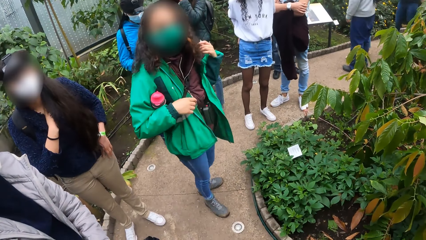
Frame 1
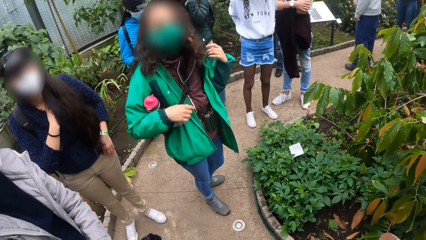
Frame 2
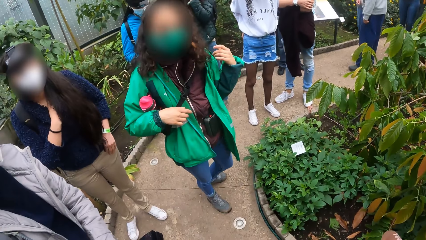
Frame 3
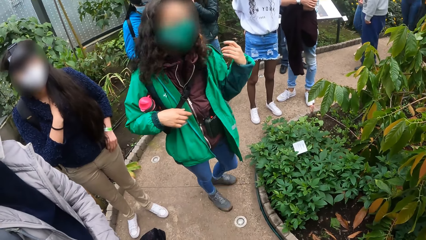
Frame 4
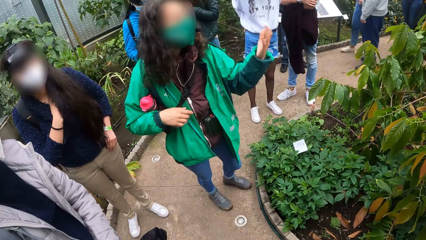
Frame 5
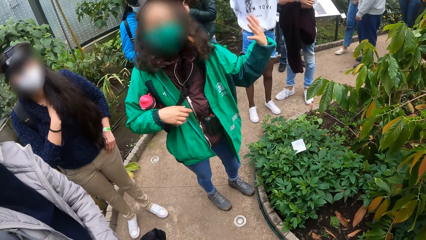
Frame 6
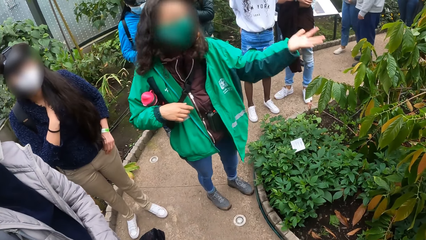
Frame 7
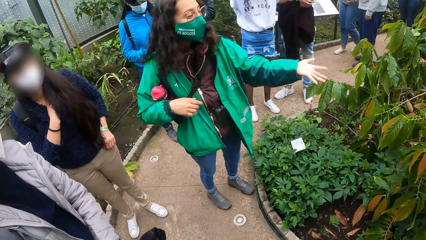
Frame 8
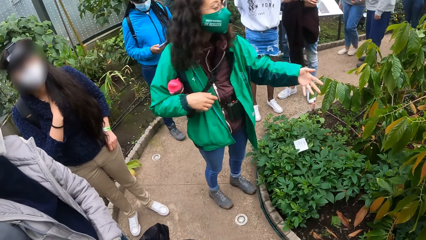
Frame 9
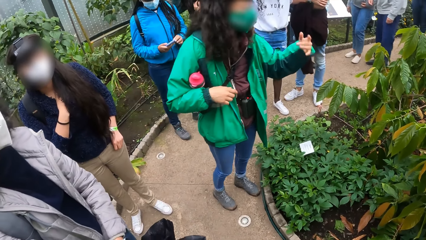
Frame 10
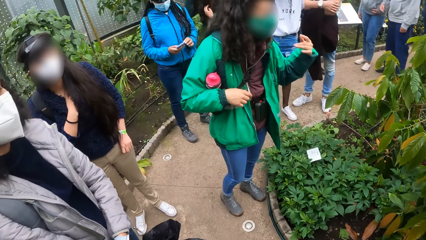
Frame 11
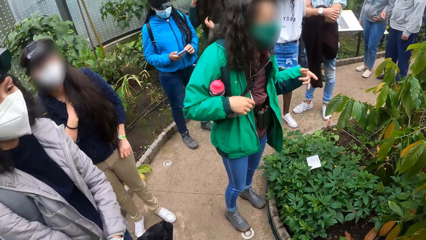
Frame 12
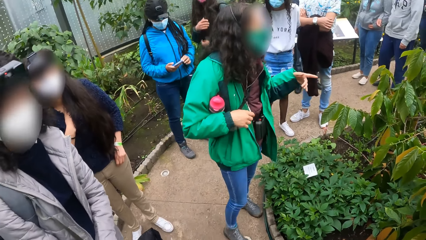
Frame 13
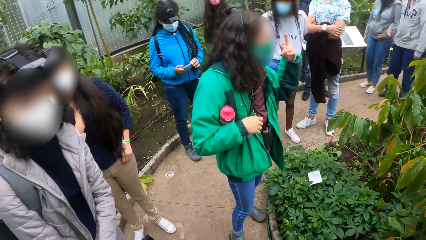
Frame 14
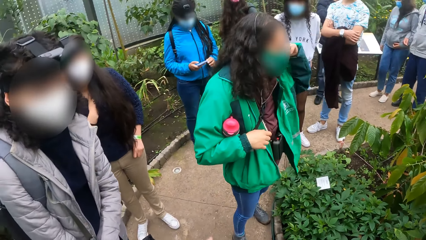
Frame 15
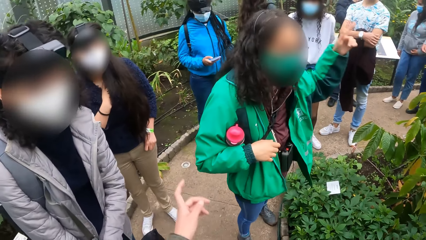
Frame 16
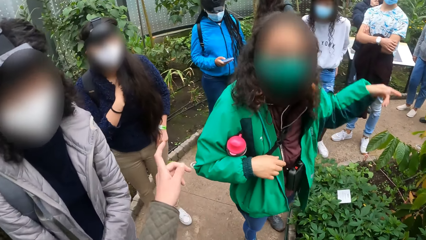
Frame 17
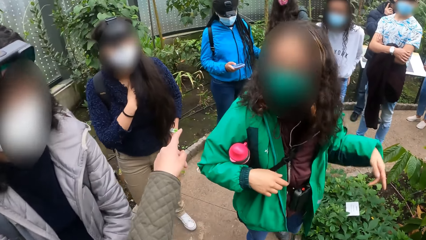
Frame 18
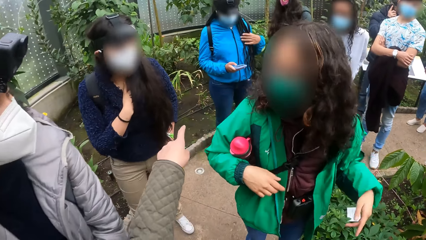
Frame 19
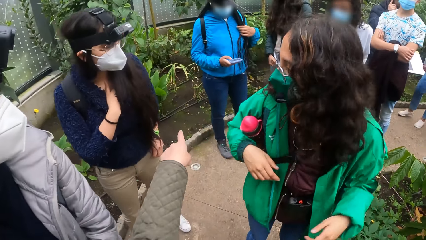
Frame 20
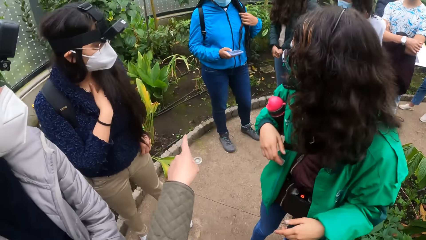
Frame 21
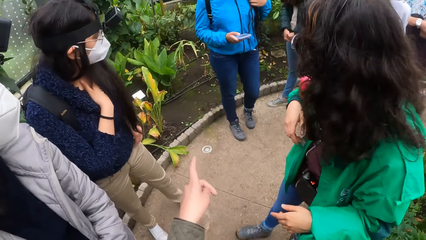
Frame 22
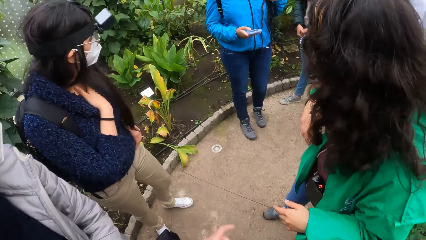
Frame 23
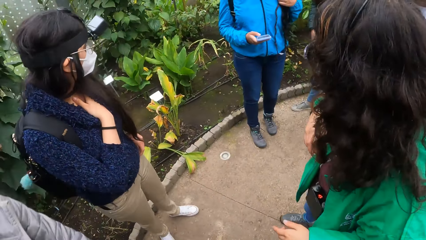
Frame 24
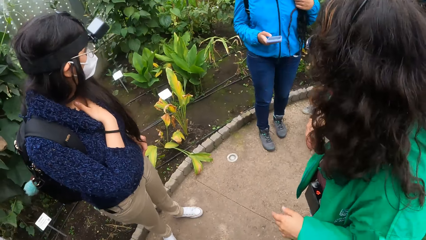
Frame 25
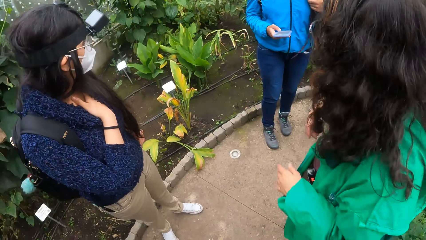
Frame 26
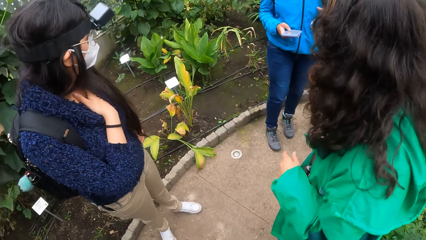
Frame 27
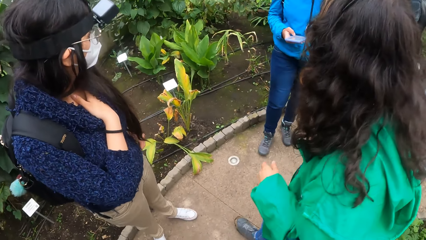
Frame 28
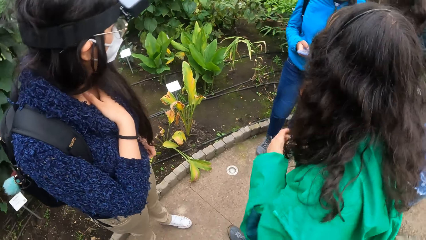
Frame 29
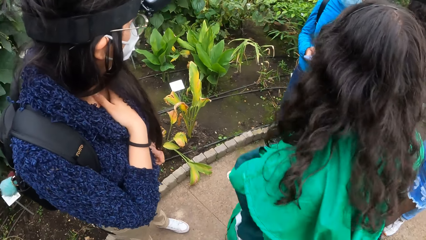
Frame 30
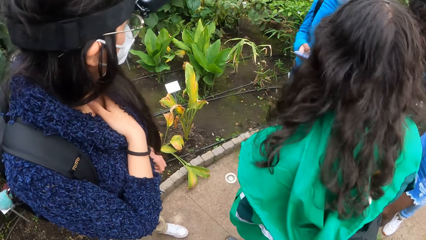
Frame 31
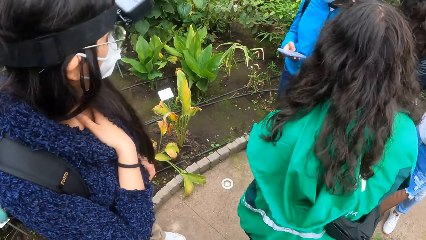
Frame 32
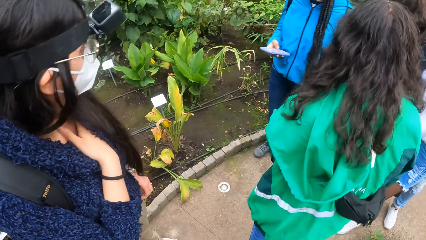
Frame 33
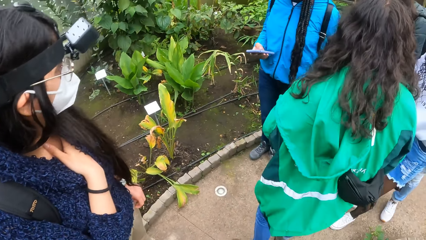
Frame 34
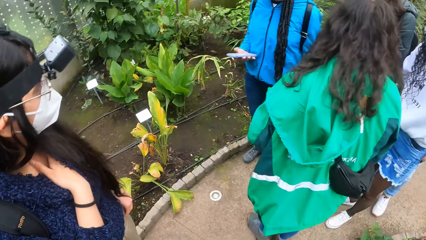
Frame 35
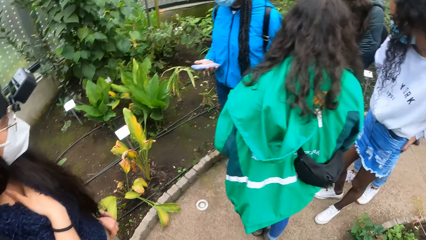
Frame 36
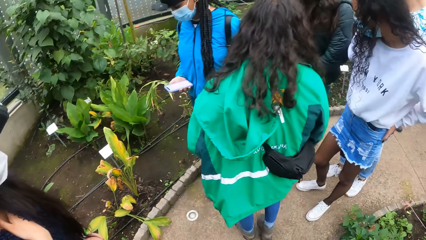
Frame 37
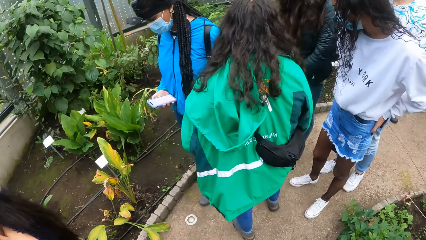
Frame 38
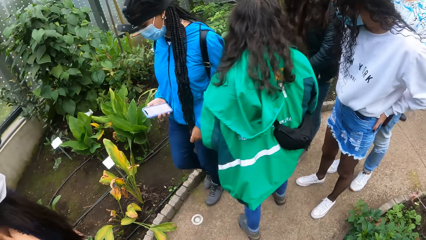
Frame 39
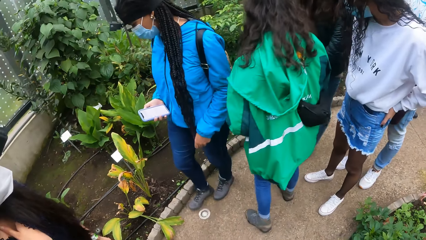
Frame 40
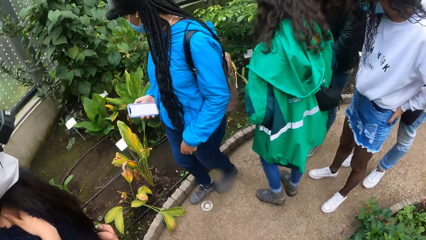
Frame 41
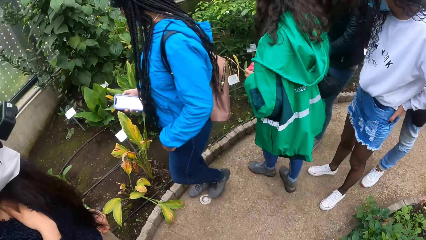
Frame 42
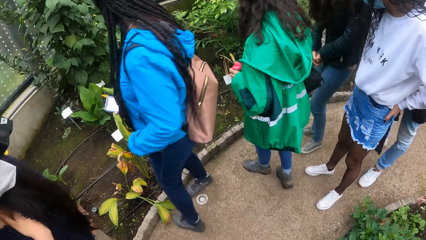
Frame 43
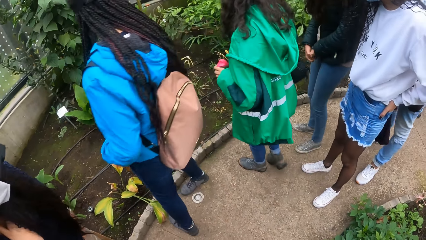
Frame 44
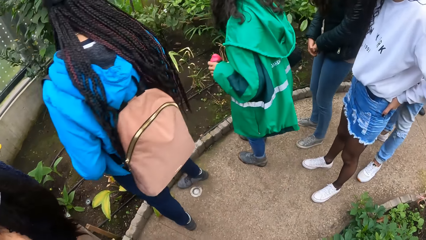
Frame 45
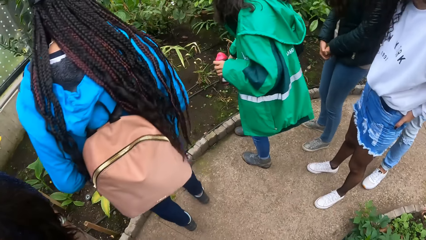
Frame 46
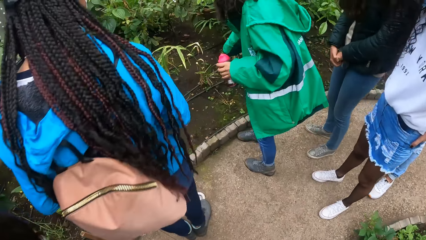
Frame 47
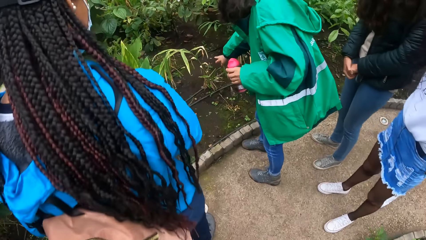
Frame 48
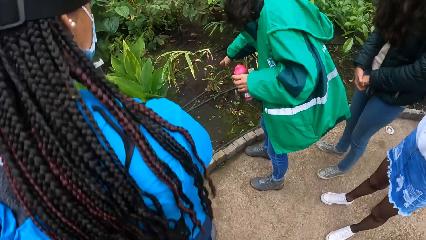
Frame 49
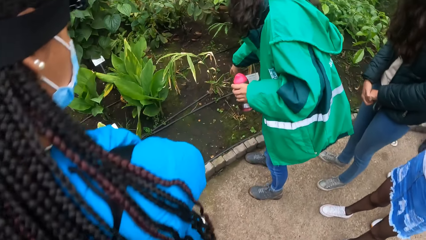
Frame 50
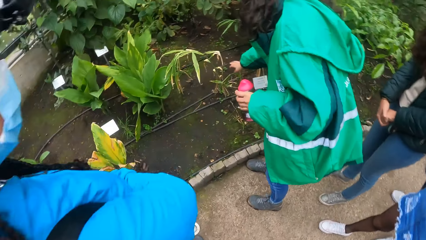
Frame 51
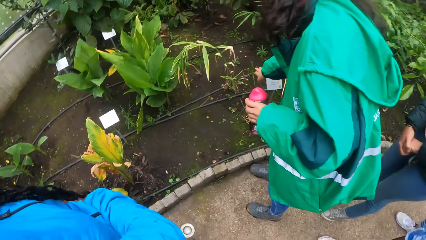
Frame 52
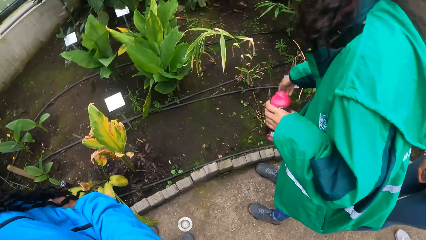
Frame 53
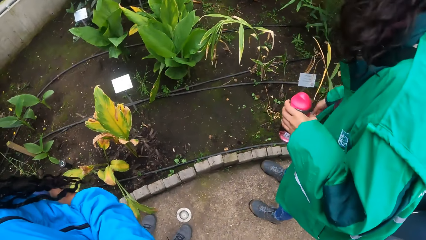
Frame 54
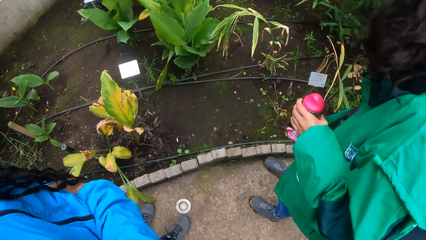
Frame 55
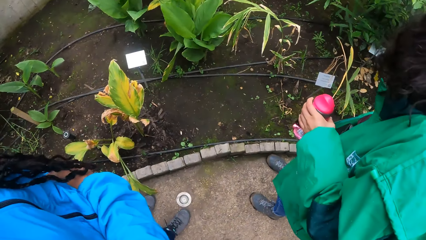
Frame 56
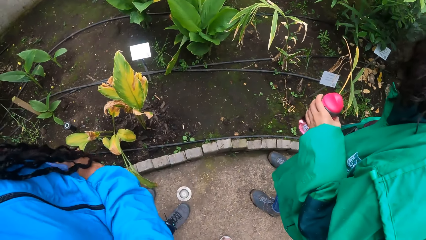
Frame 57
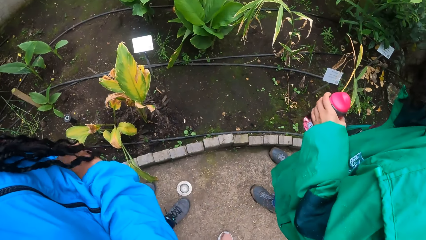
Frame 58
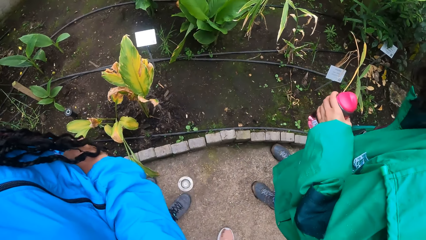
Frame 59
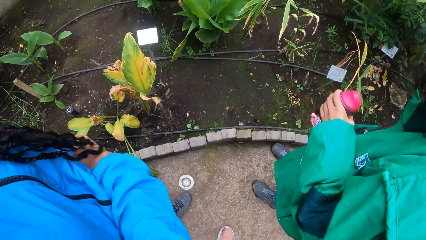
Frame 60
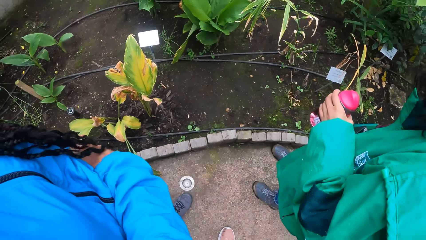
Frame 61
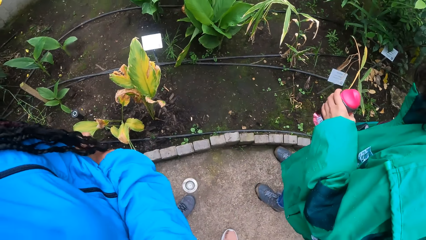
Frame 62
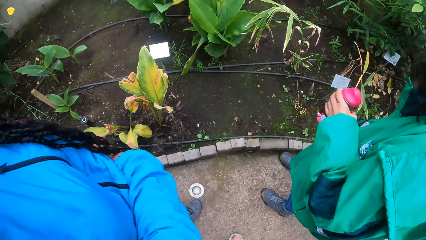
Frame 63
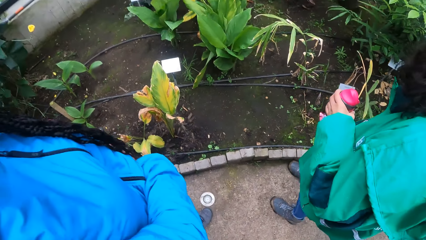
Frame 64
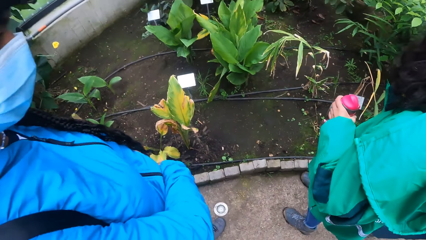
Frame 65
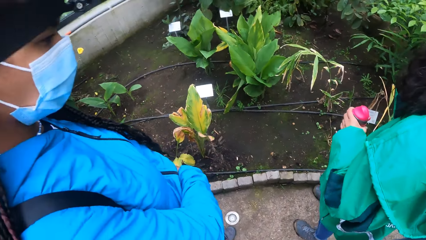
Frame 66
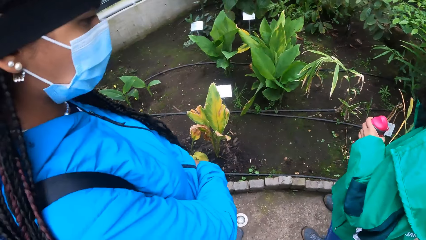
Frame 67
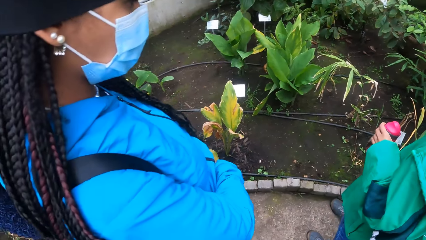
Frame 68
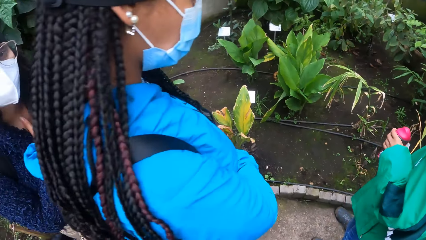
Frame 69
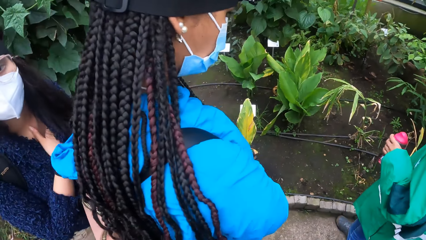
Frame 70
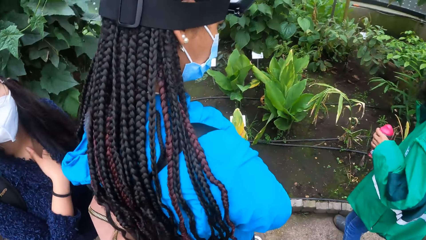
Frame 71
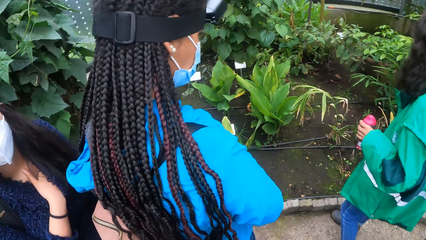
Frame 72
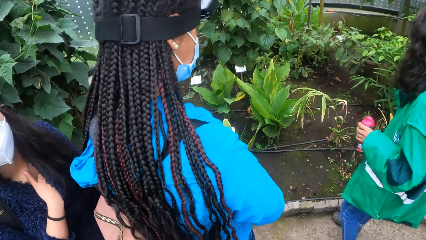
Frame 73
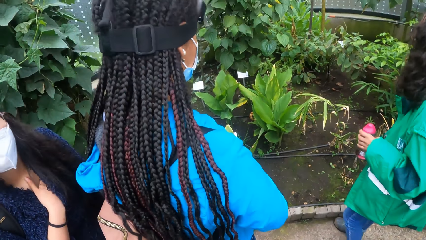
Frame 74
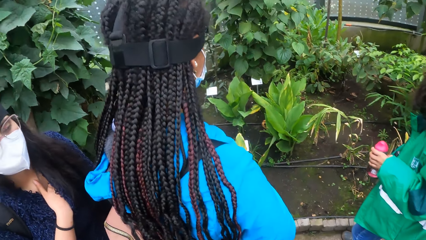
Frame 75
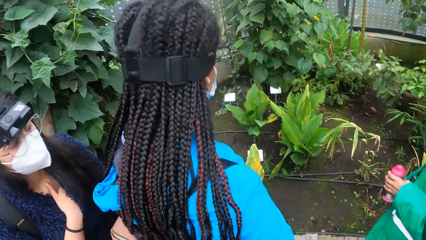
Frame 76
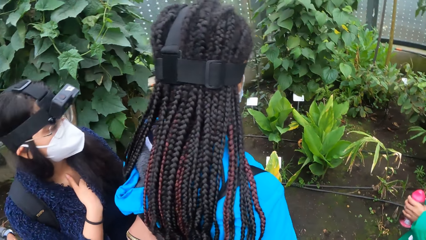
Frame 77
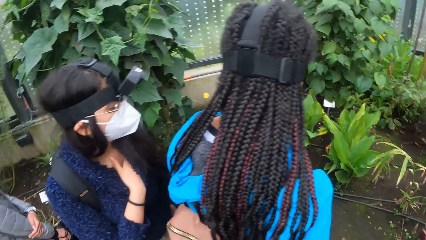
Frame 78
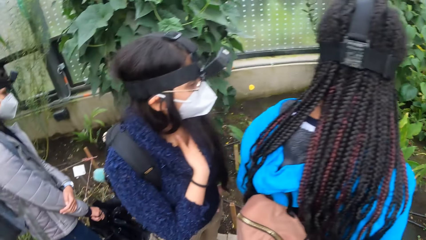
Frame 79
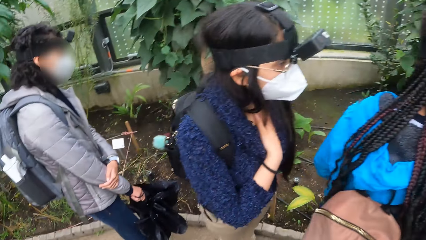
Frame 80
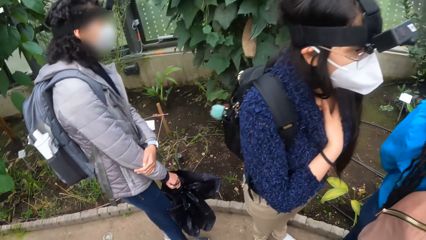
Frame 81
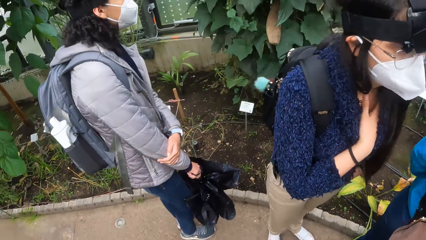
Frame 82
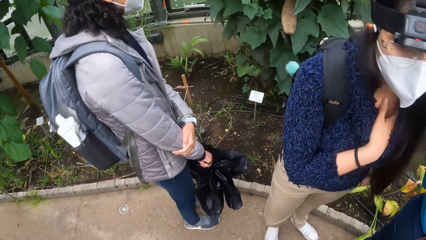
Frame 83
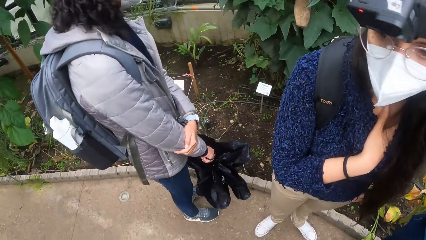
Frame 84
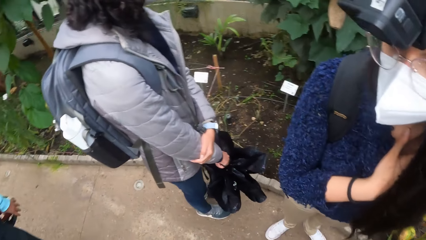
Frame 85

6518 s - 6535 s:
An instructor addresses the students. The camera wearer points to a plant with her left hand. A girl presses a phone with her right hand. Another girl points to a plant on the ground with her right hand. The instructor addresses the students.
